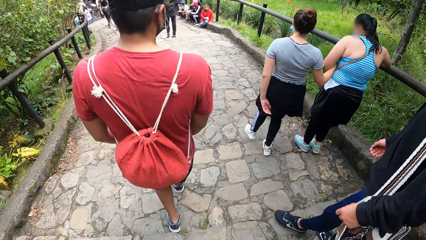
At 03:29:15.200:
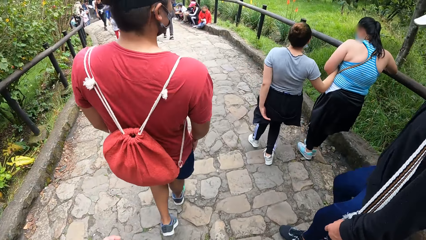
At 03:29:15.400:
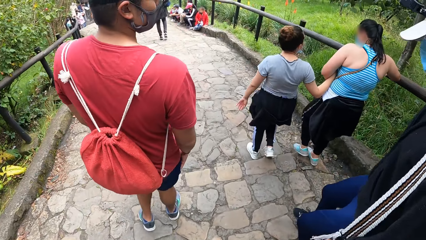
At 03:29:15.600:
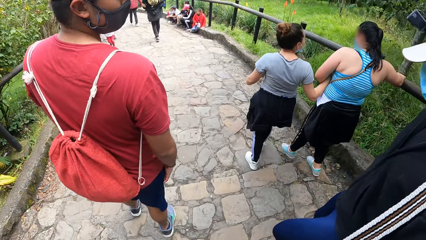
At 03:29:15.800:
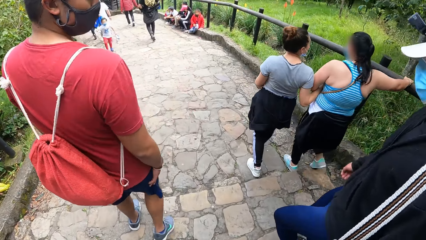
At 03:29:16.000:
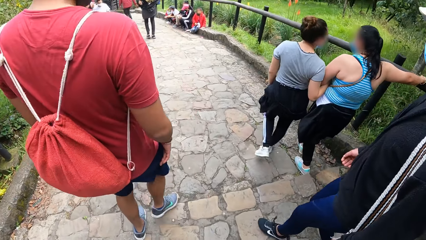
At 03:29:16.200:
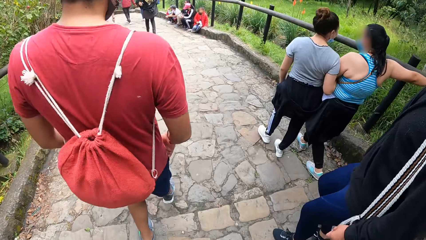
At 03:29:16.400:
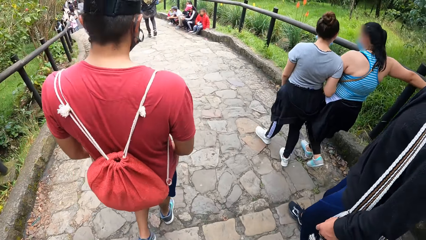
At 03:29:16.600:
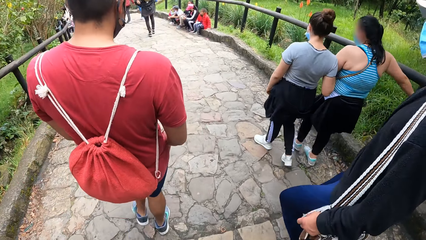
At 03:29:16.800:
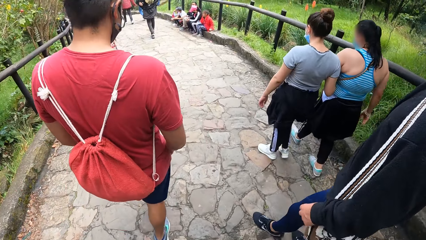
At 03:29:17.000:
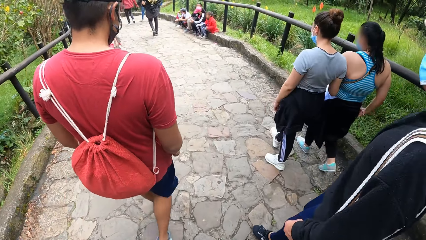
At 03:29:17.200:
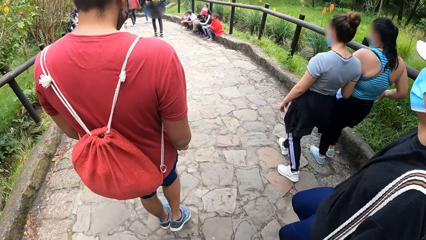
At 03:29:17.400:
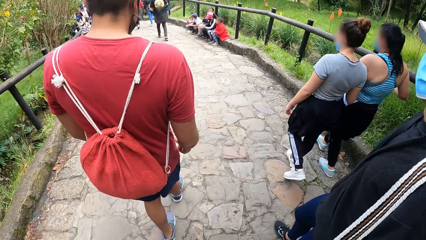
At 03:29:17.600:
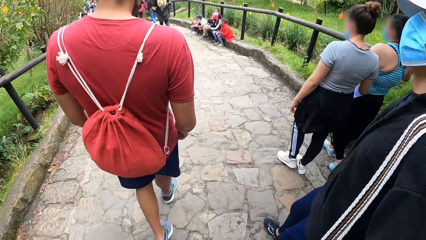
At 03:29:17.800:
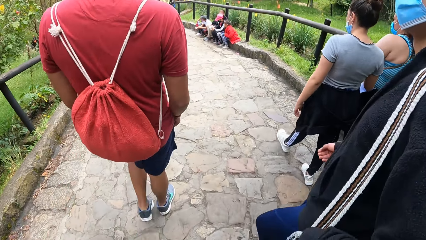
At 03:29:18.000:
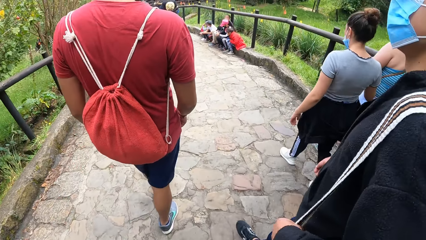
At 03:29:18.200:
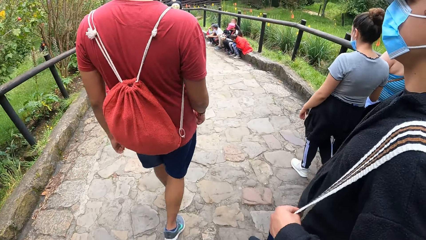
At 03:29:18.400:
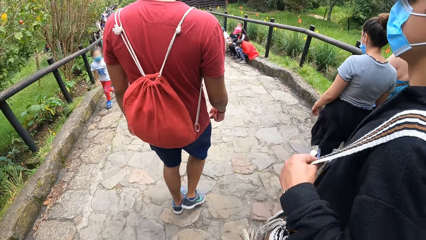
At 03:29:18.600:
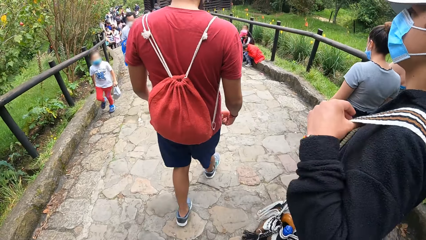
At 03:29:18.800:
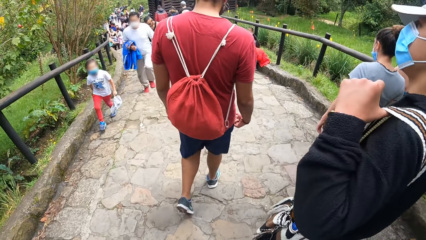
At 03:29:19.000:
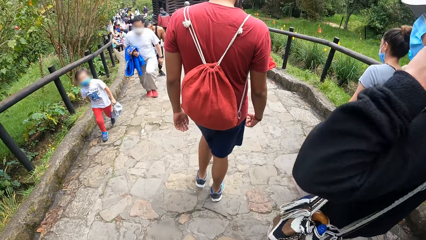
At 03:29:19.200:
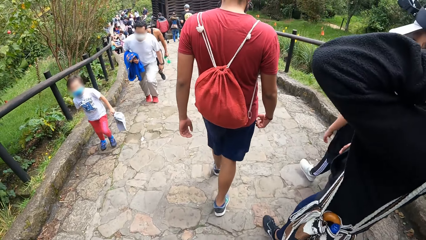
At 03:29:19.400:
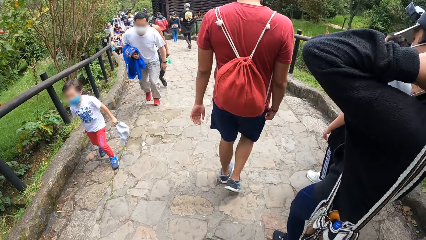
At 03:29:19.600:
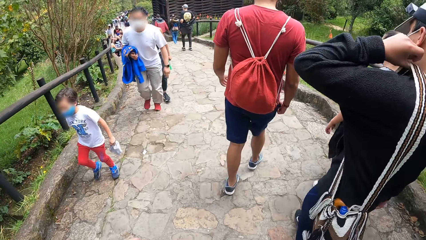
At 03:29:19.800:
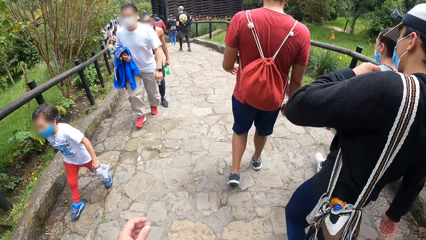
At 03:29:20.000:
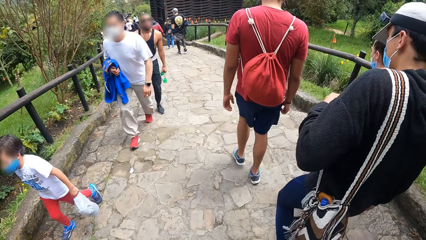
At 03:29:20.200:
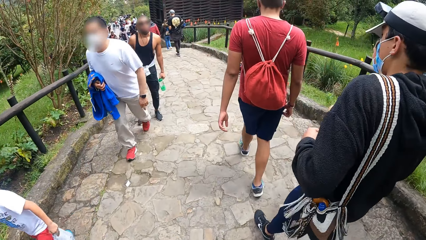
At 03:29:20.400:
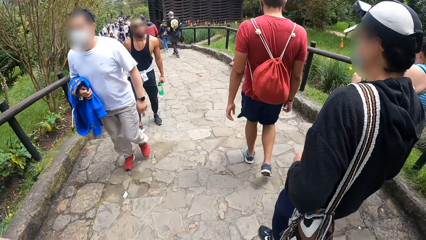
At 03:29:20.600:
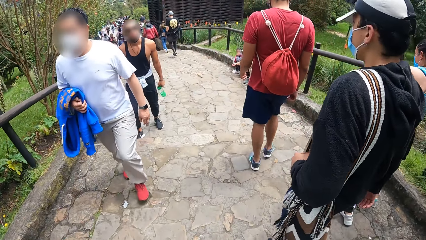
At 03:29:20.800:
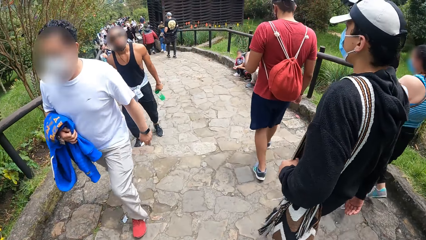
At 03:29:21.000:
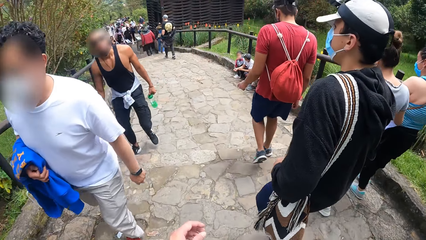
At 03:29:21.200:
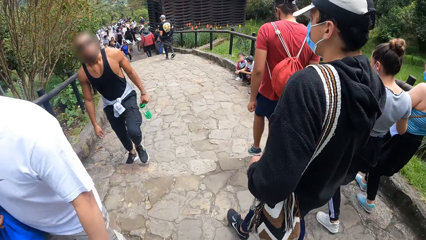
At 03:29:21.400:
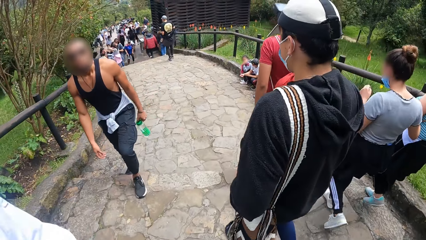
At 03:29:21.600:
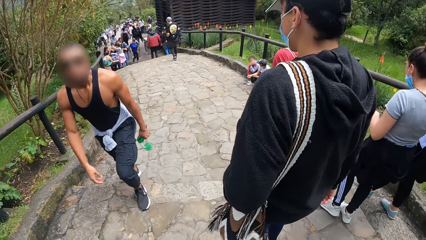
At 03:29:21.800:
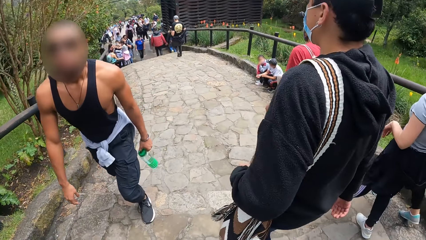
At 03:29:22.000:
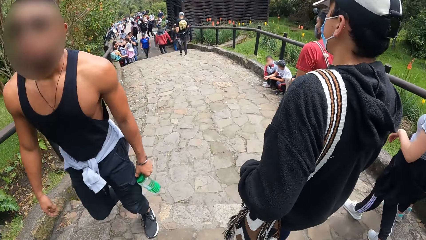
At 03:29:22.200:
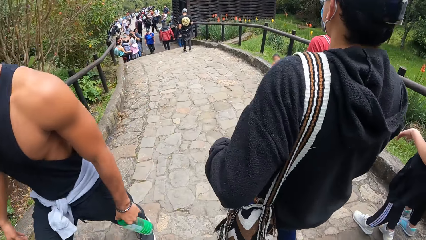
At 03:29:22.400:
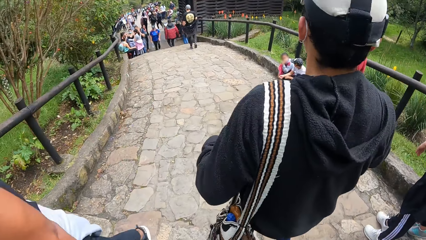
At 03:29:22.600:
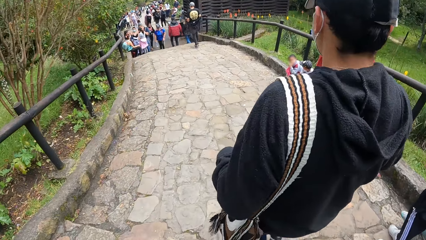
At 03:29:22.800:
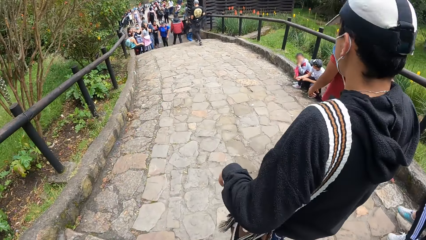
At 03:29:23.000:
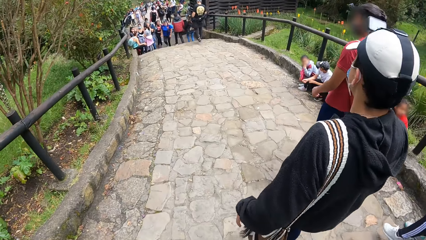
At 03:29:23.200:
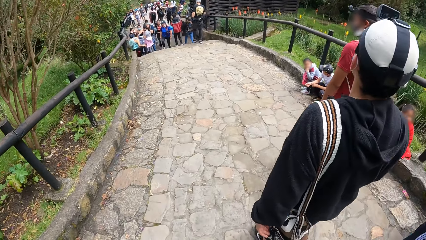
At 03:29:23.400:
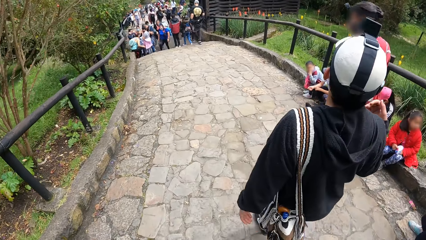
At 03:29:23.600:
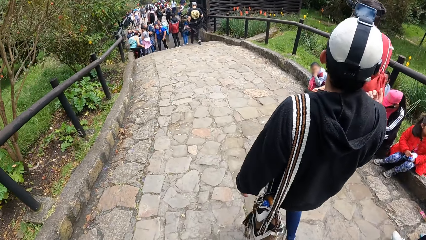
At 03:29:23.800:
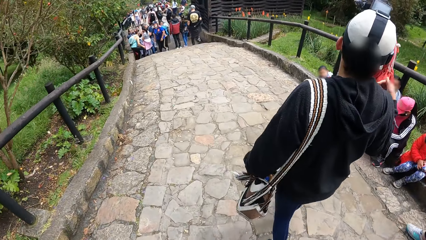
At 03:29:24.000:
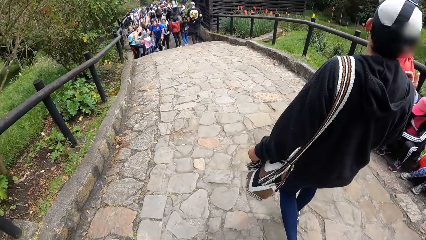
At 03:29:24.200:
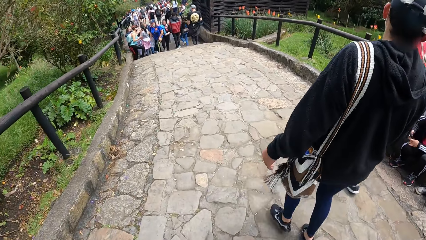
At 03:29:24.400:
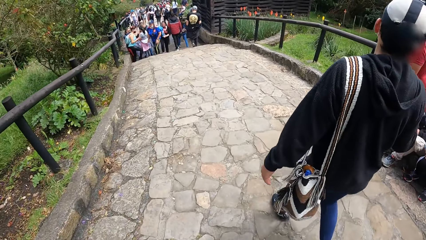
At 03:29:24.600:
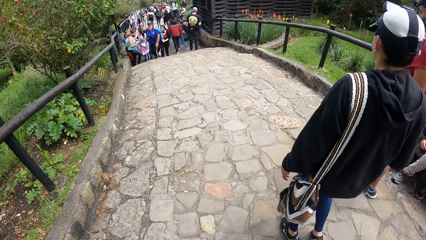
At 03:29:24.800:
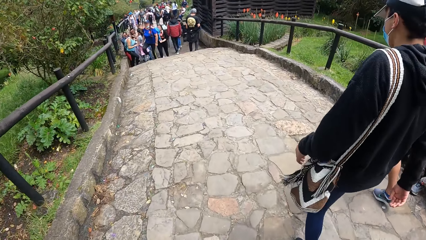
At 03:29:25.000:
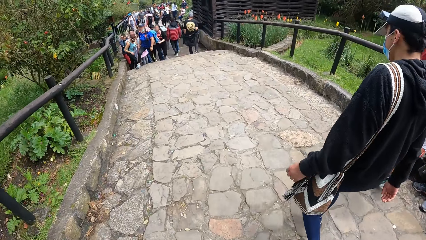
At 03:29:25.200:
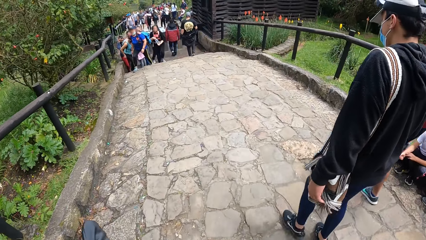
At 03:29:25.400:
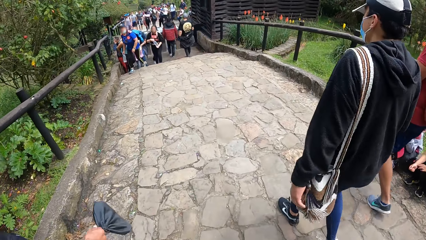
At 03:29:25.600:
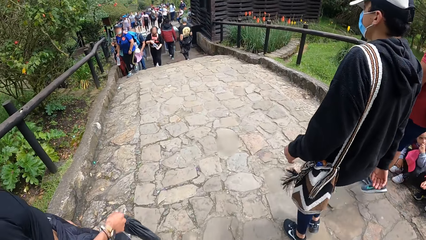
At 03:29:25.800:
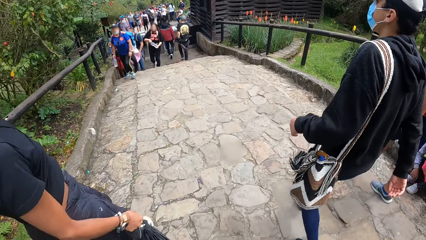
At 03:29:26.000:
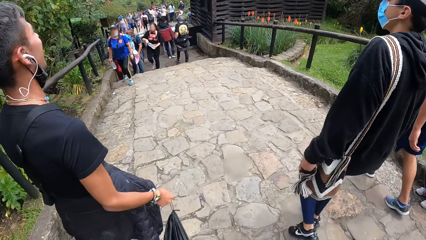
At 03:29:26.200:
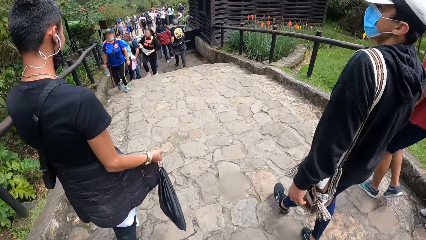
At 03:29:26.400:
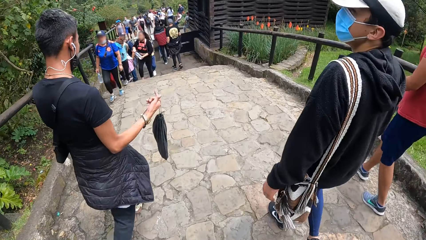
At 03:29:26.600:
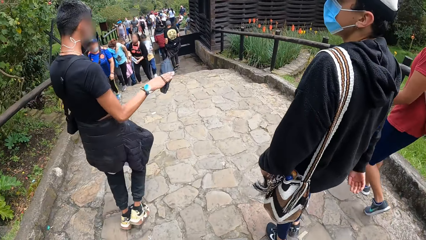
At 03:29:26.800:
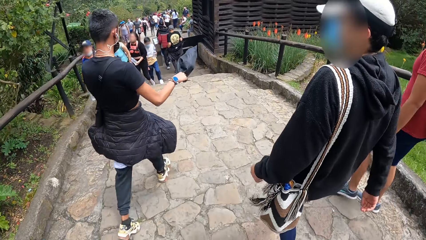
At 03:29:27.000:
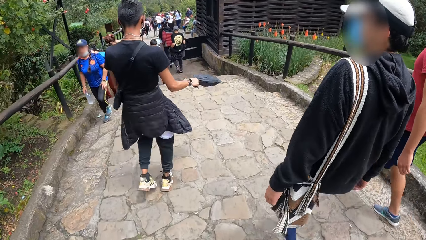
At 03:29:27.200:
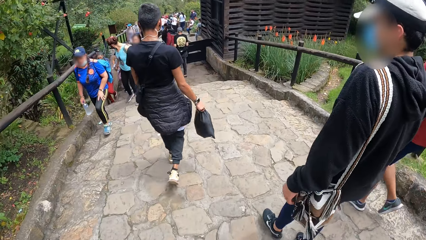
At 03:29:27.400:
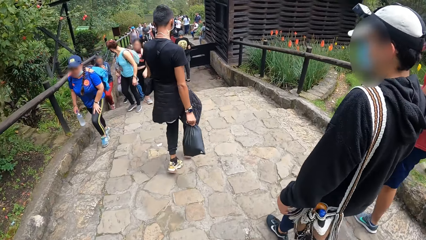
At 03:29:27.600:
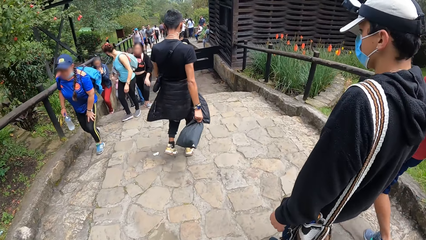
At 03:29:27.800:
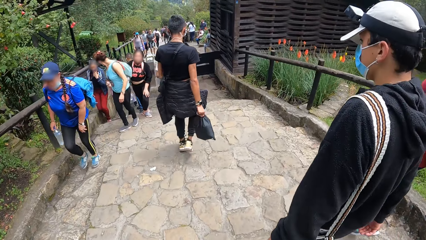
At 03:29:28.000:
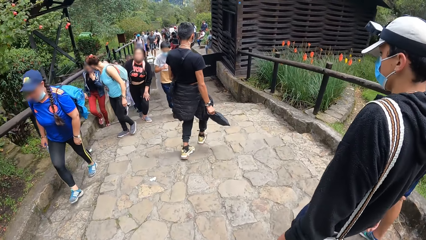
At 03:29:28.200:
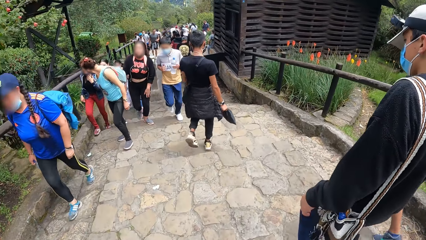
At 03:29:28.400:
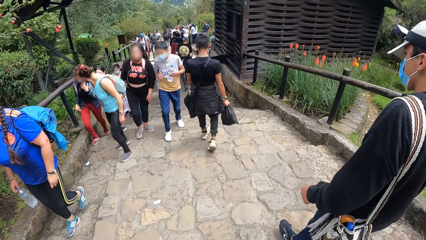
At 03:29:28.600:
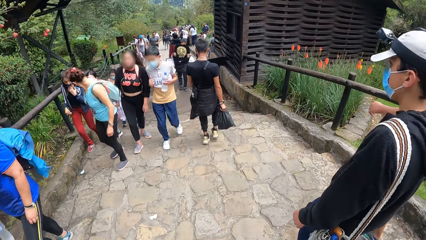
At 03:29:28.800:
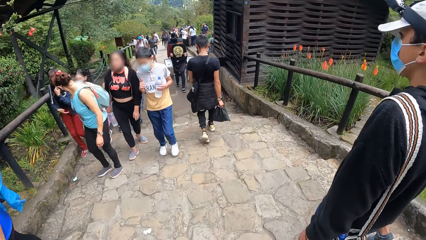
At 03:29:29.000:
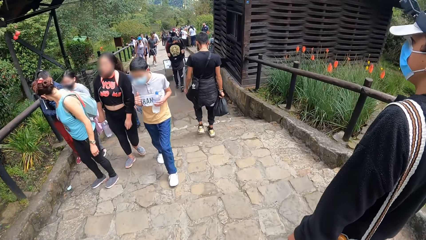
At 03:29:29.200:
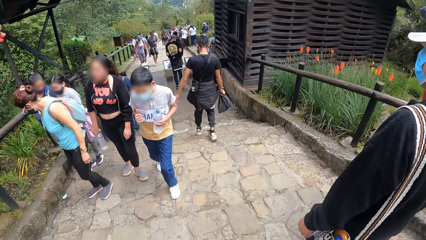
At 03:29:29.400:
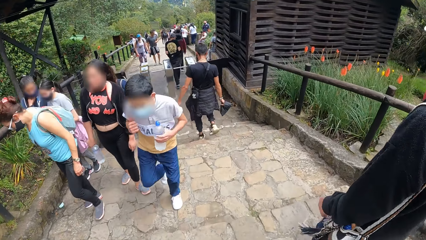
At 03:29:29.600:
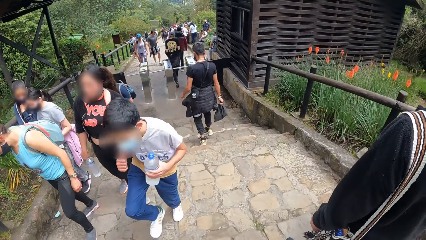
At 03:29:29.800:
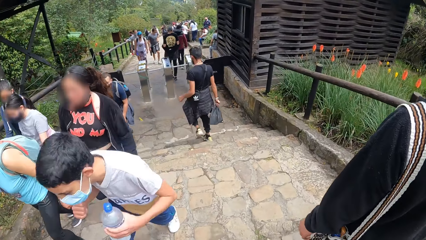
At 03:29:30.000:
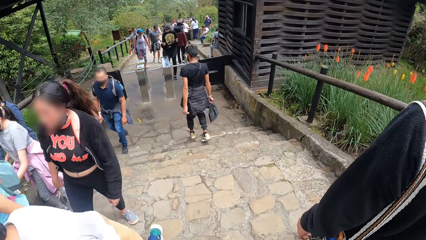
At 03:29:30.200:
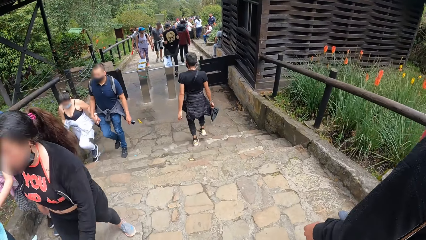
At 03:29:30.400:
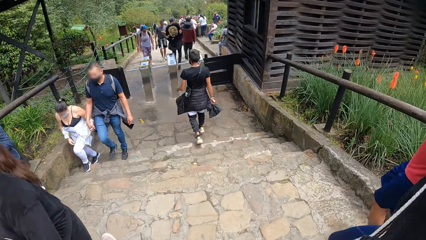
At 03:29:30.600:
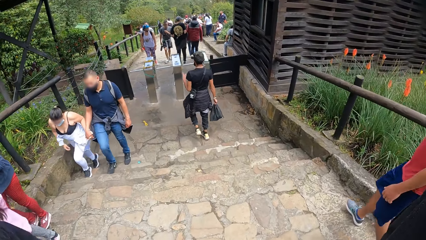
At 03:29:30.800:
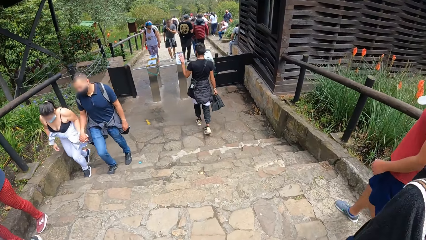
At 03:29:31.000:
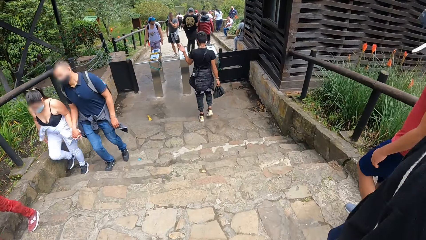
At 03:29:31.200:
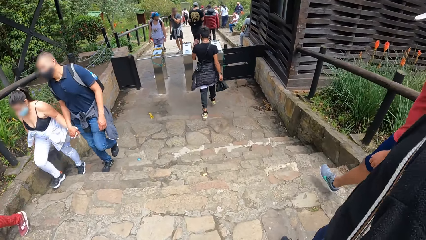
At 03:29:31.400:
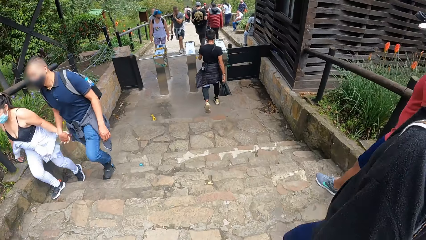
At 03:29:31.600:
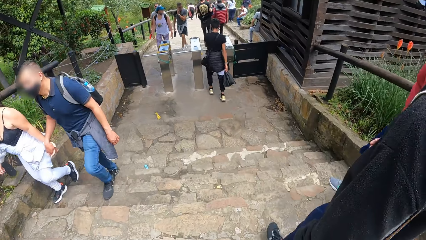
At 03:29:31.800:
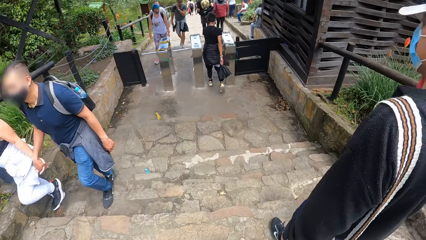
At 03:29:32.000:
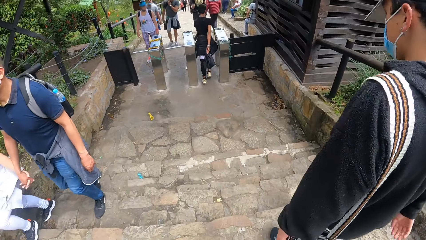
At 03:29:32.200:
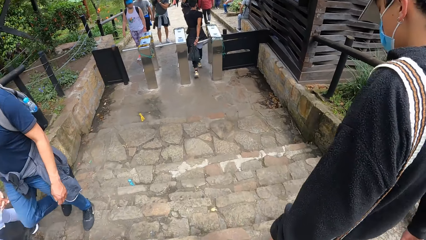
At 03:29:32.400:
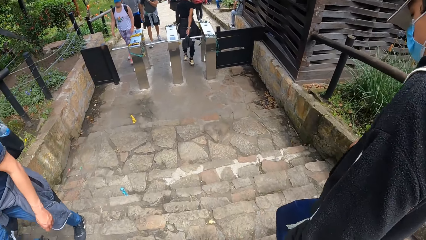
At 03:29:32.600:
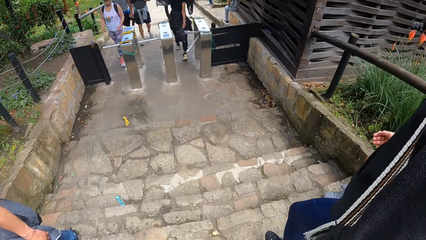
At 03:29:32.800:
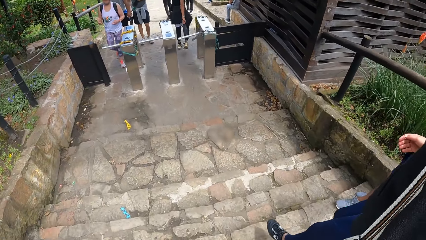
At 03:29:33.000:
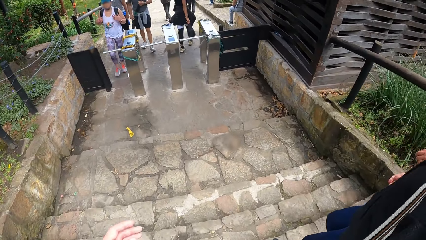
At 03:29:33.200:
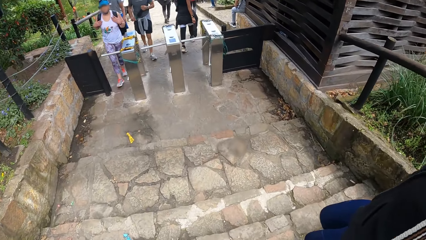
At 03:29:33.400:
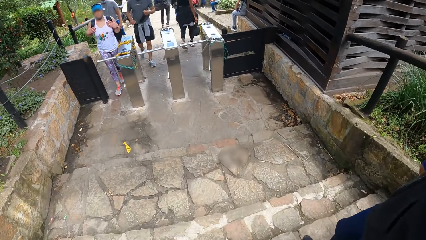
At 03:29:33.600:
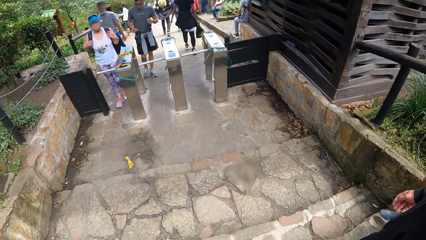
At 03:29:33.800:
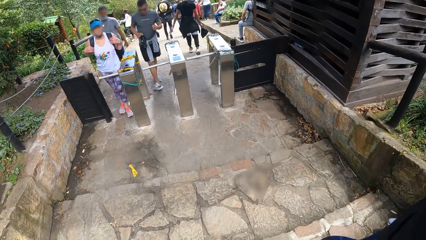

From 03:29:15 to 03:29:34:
The man adjusts the bag on his shoulder with his left hand.
